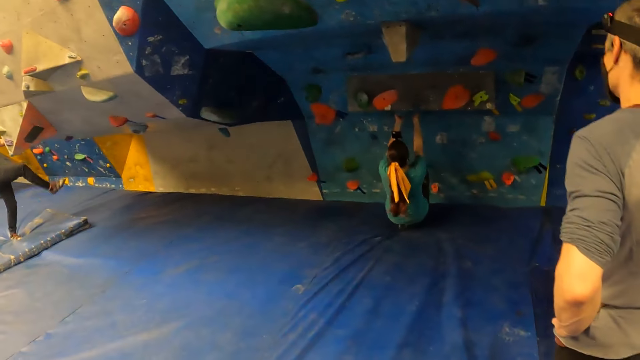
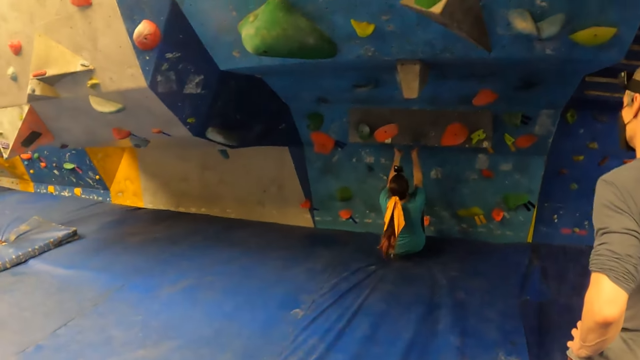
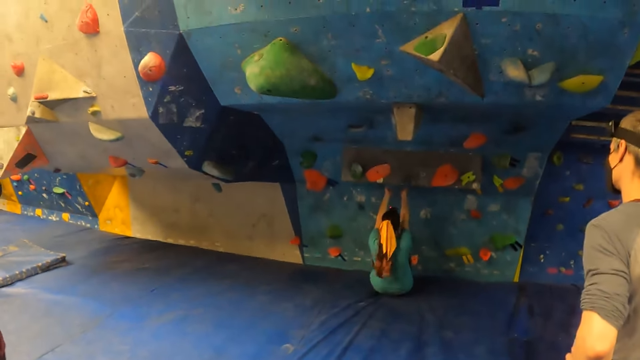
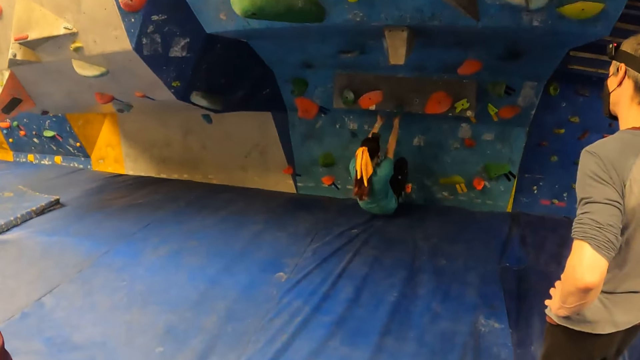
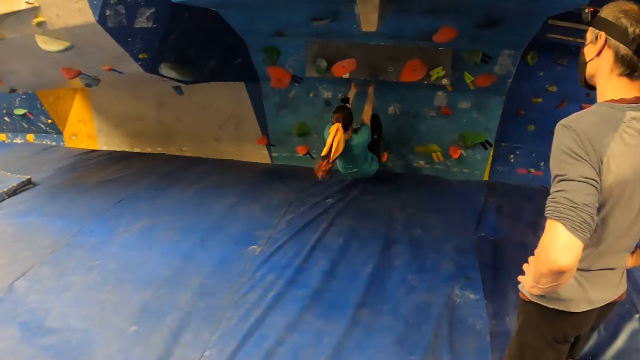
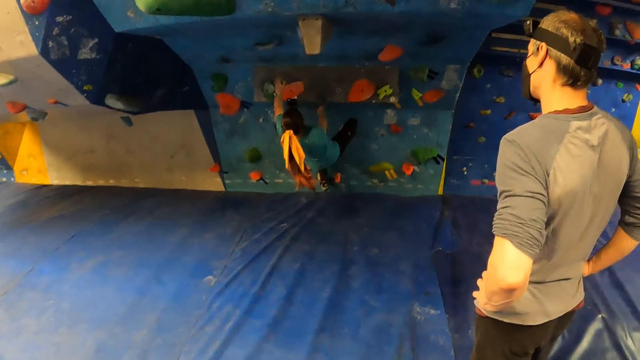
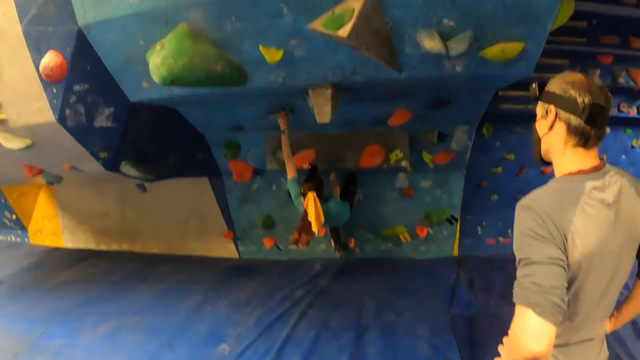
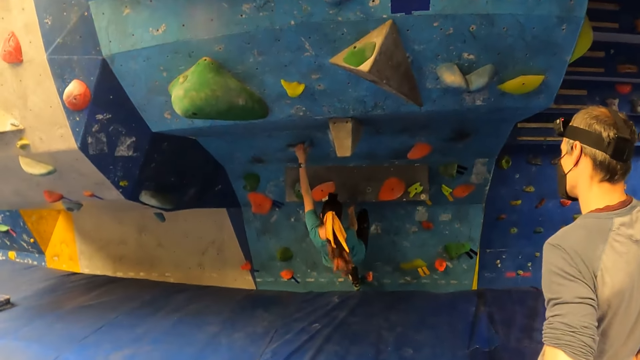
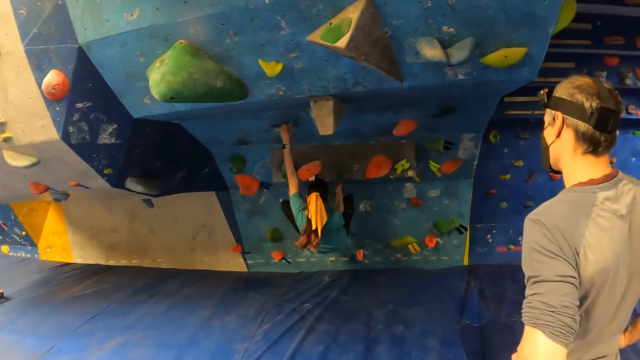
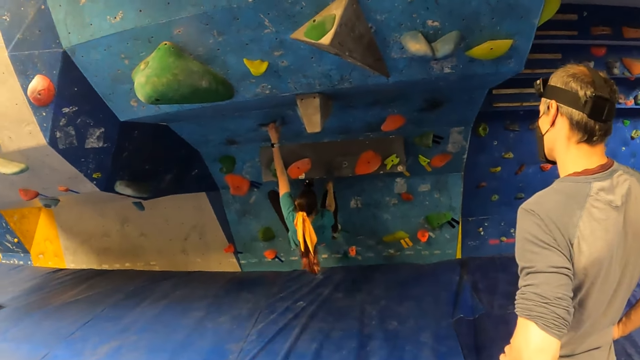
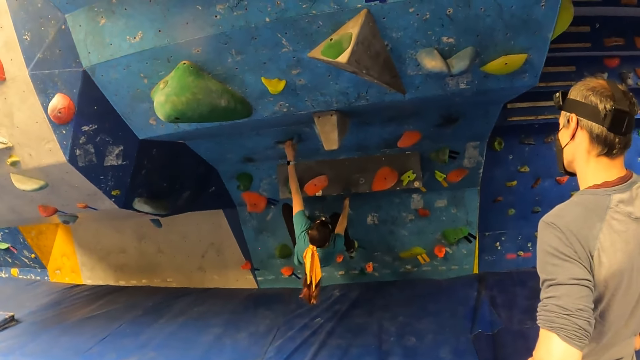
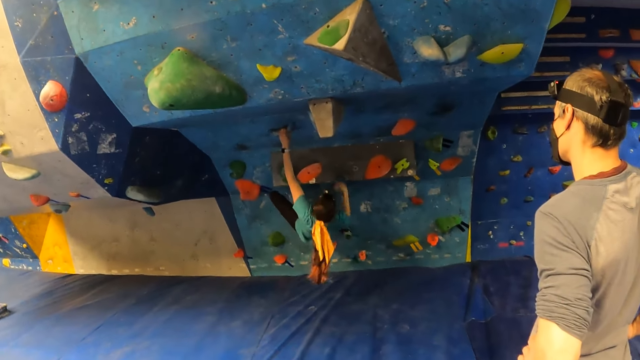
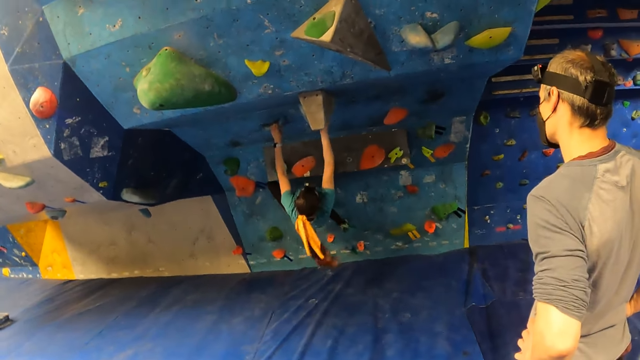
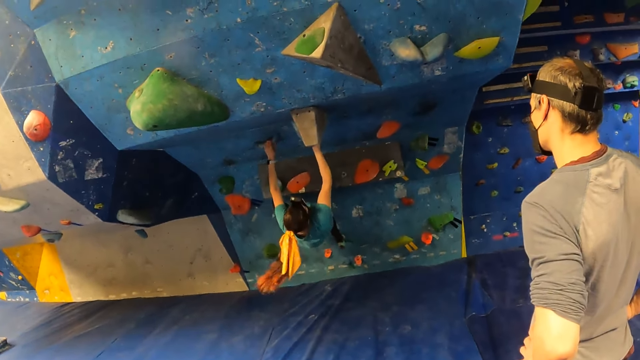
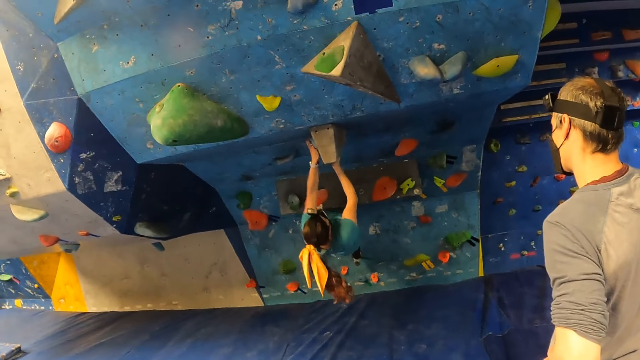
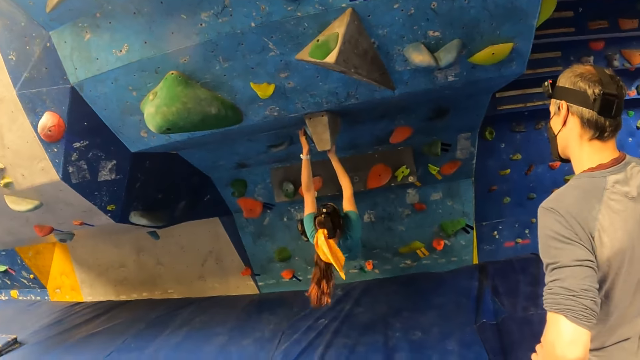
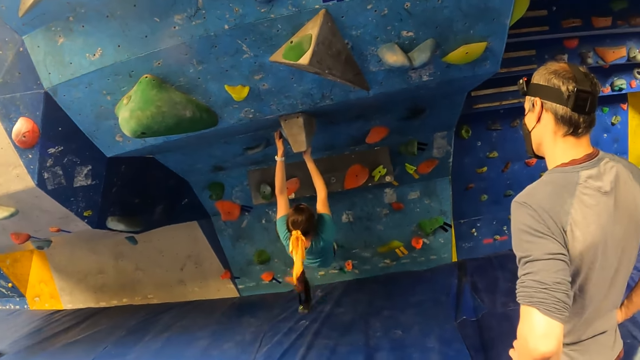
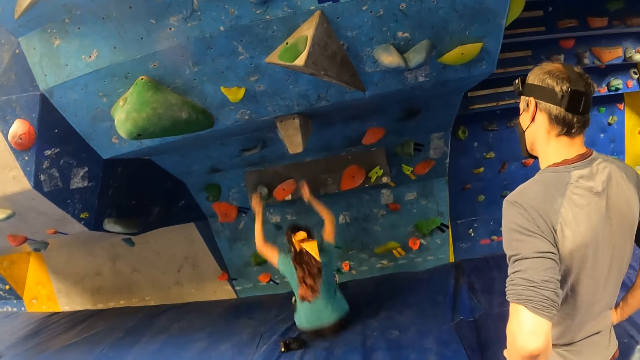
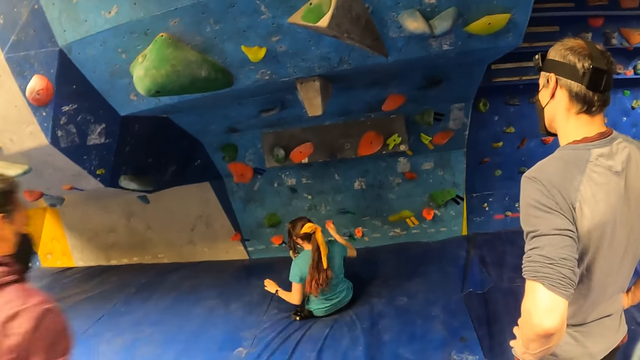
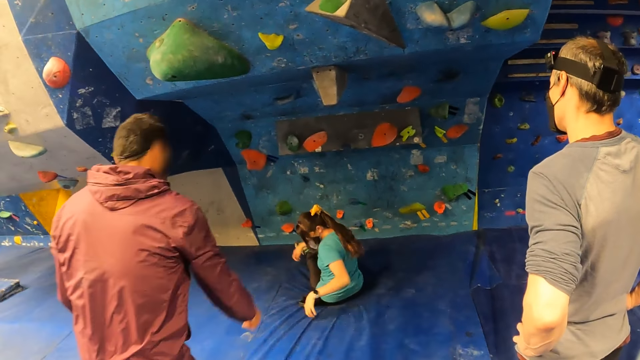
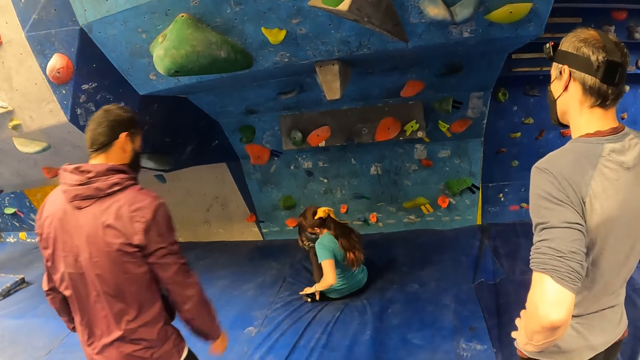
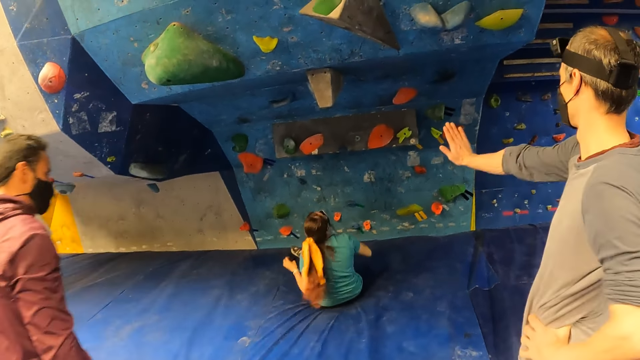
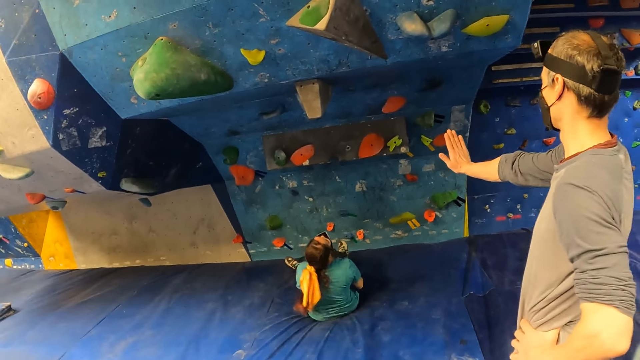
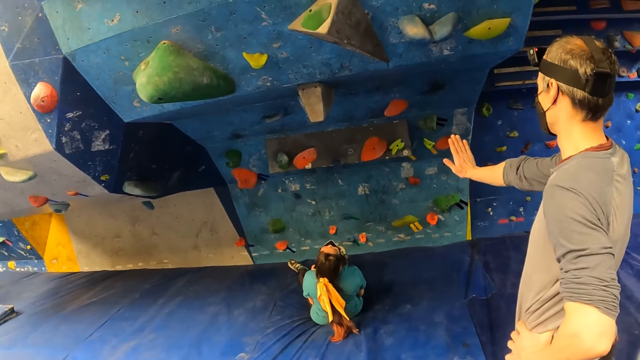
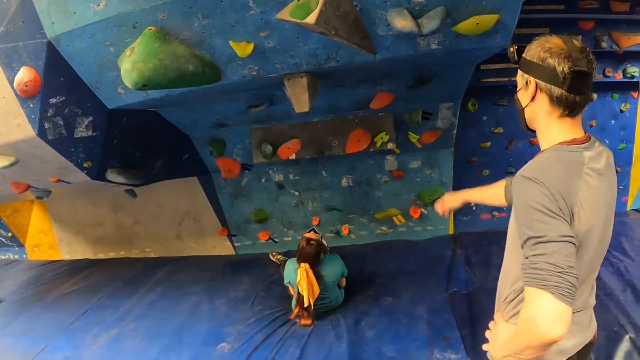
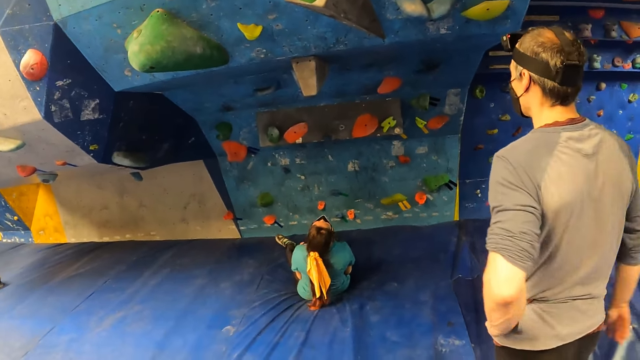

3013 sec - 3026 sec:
A man lifts his leg. A woman climbs a climbing wall with both hands. The camera wearer looks at the woman. The woman drops to the crash pad from the climbing wall. The woman sits on the floor. Another man walks towards the woman. The woman picks up a camera from the crash pad with her left hand. A man gestures with his right hand.

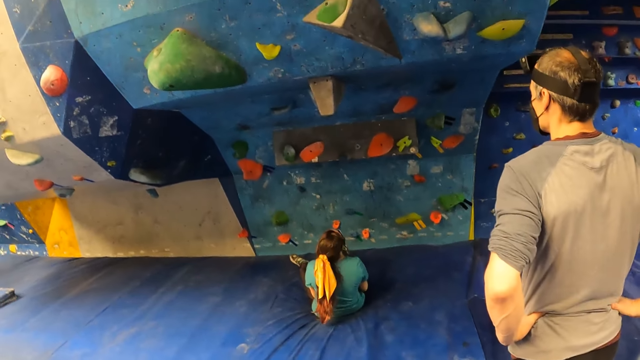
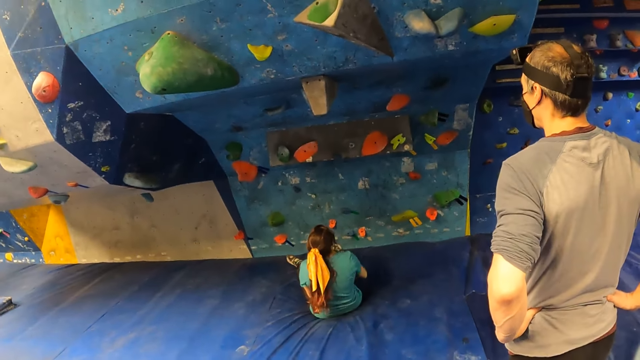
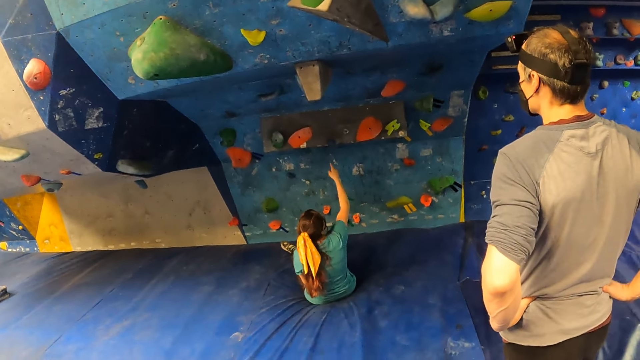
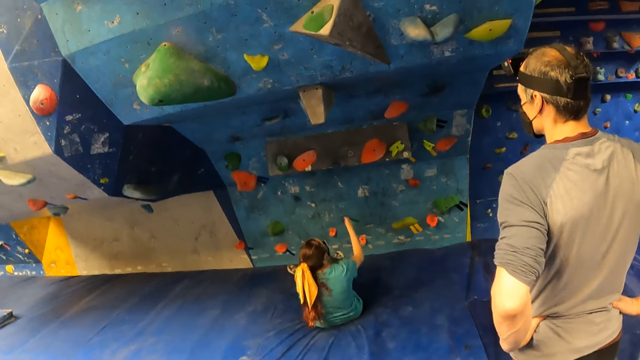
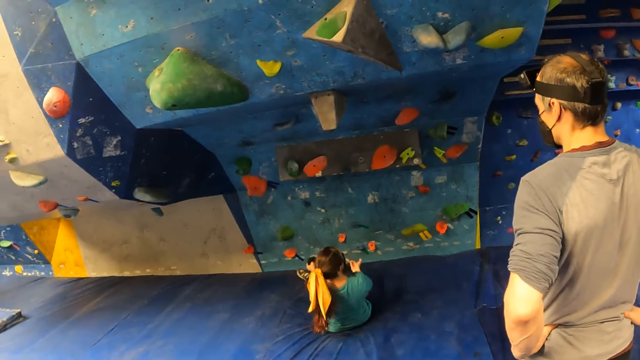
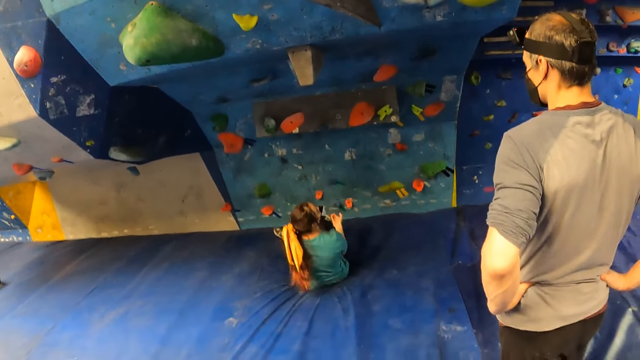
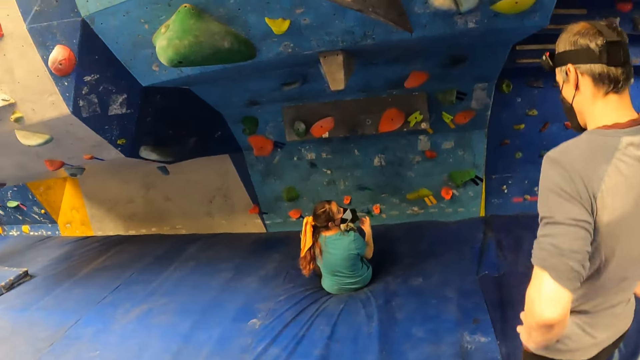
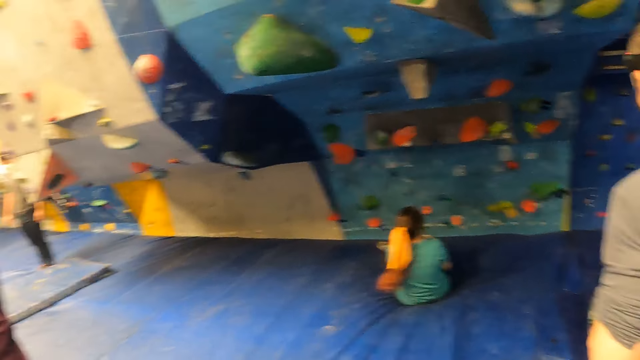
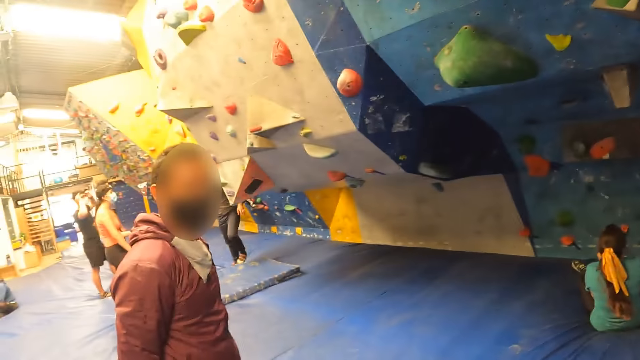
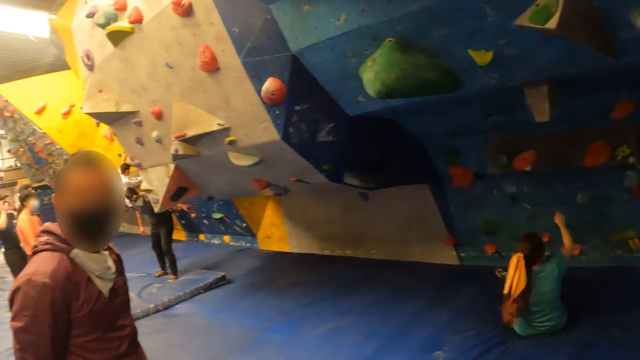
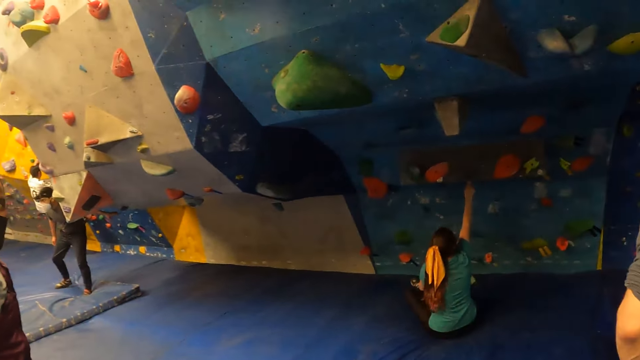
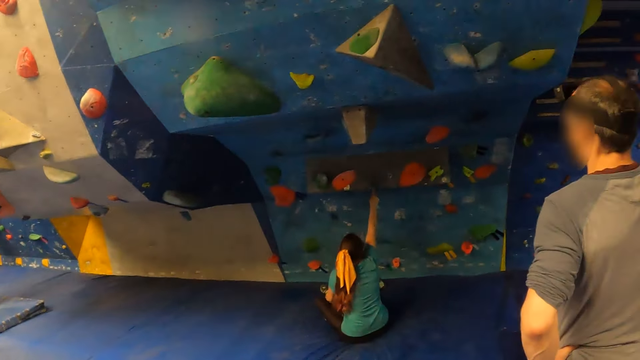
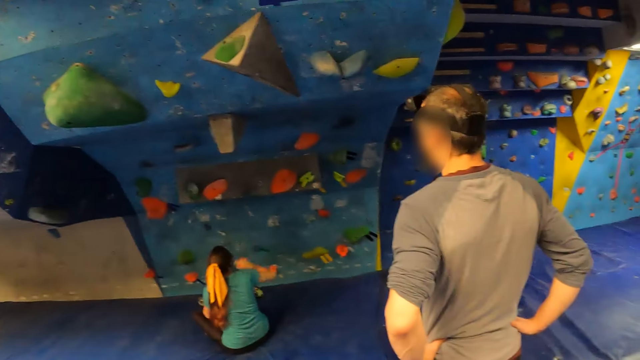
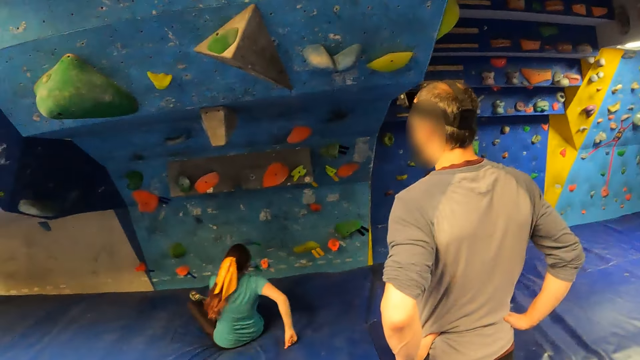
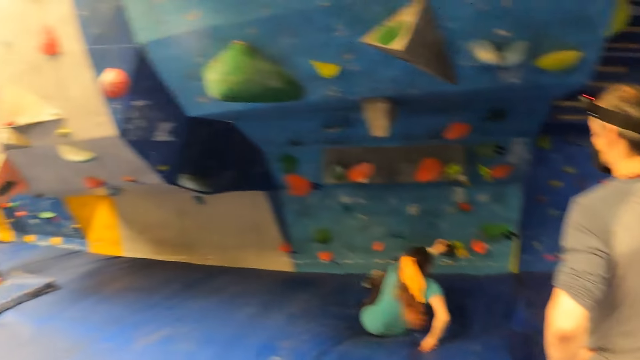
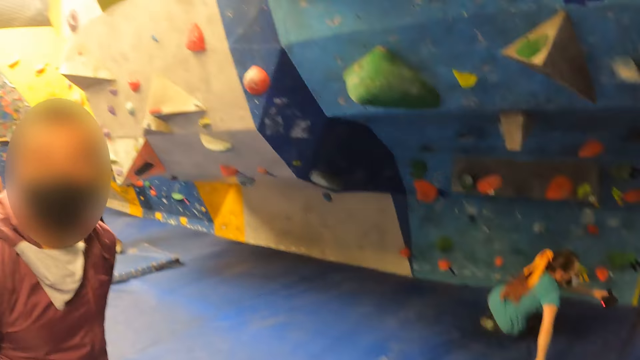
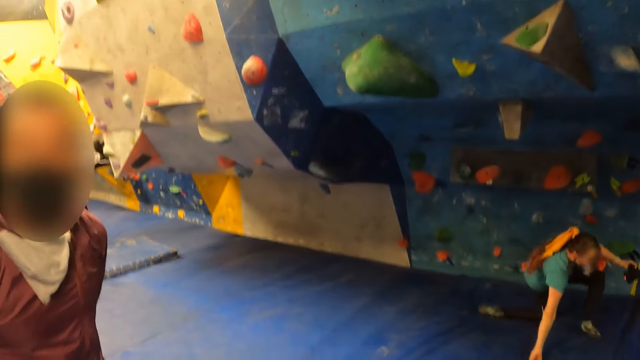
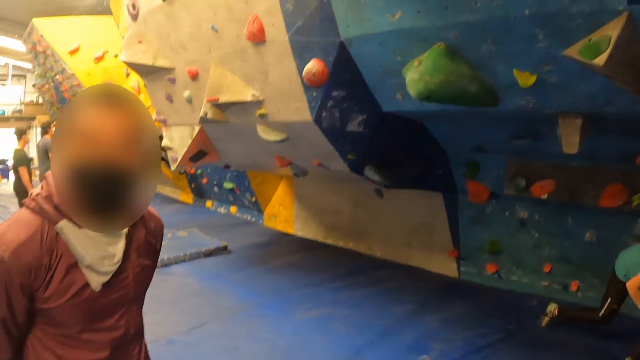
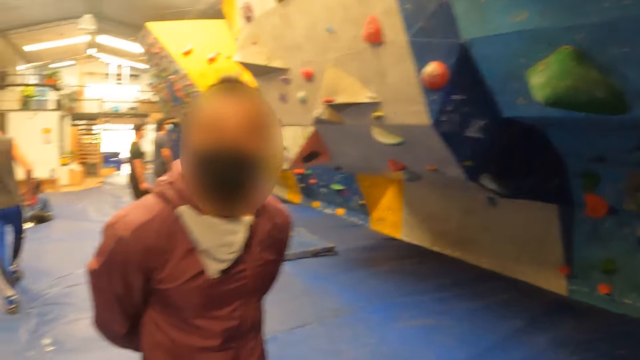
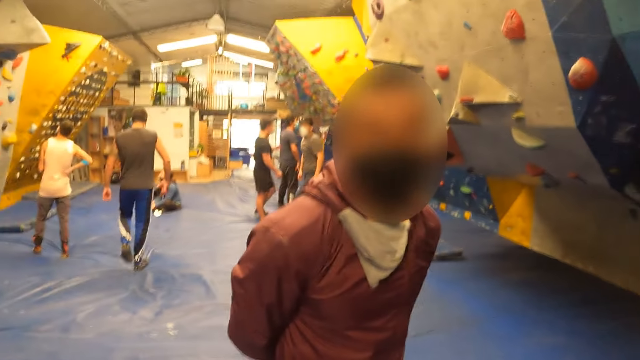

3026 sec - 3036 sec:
A woman points a finger. A man looks at the camera wearer. An instructor interacts with the camera wearer. Another man points a finger. The woman touches the climbing wall with her right hand. The woman points a finger. The woman stands up.
